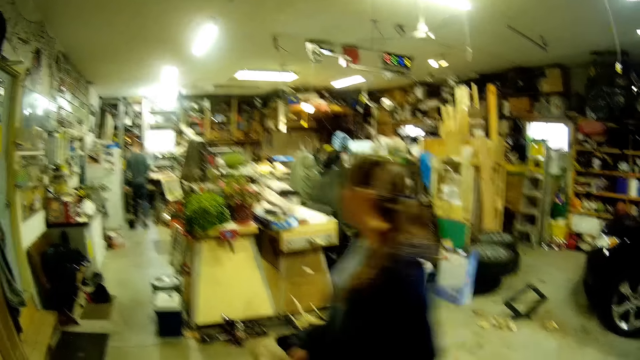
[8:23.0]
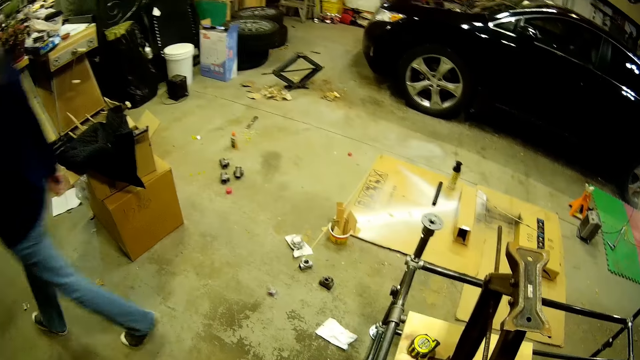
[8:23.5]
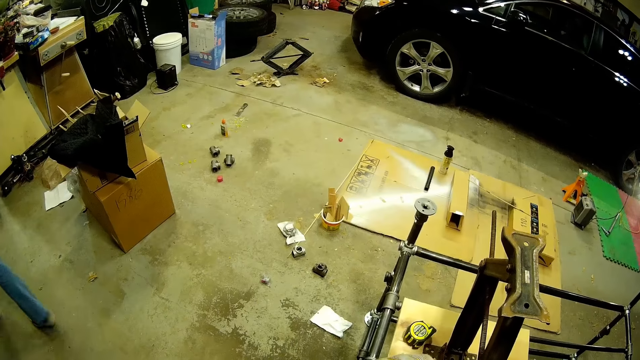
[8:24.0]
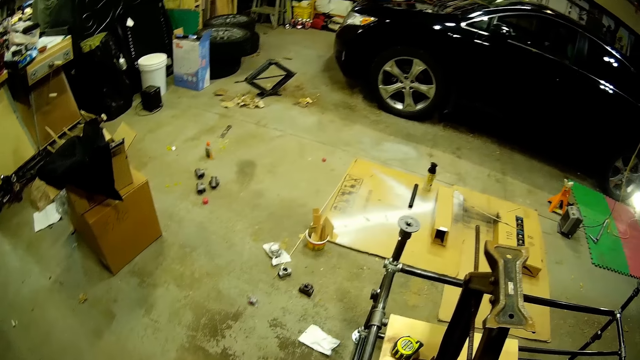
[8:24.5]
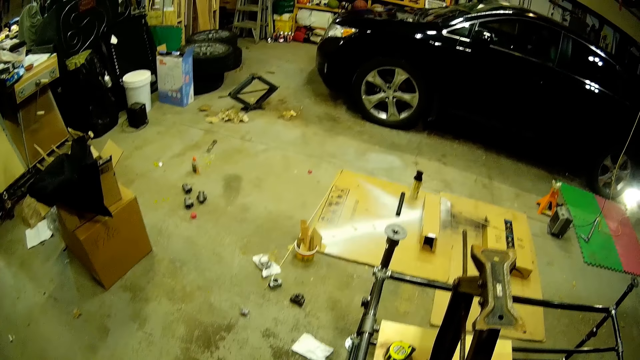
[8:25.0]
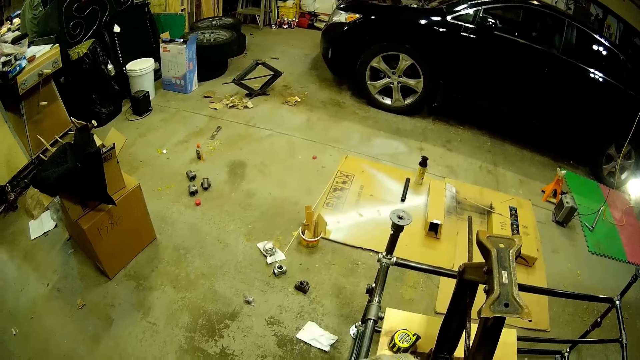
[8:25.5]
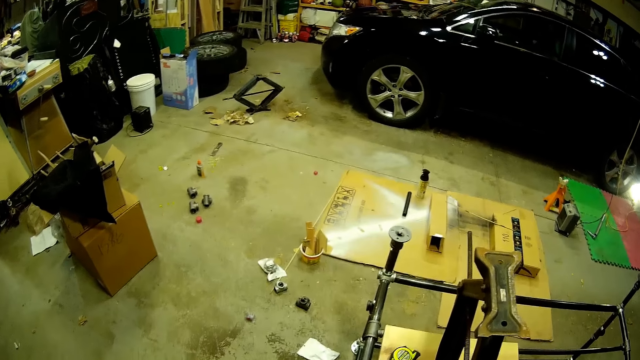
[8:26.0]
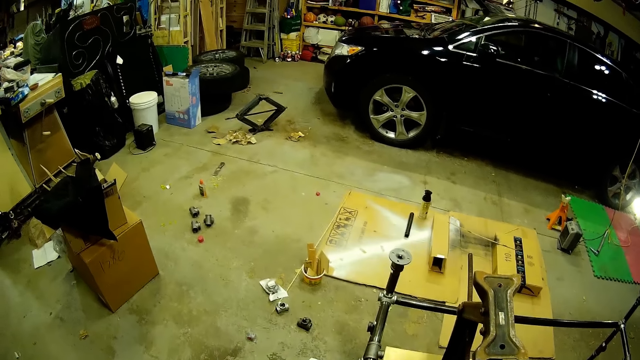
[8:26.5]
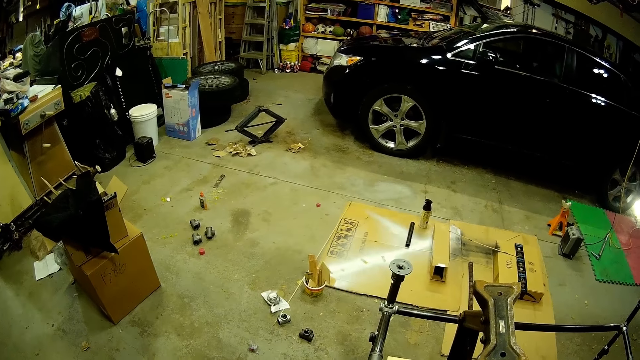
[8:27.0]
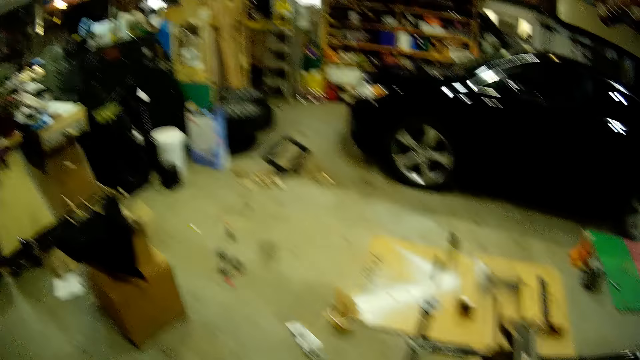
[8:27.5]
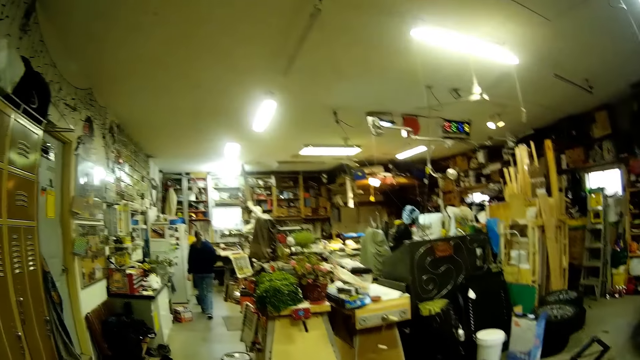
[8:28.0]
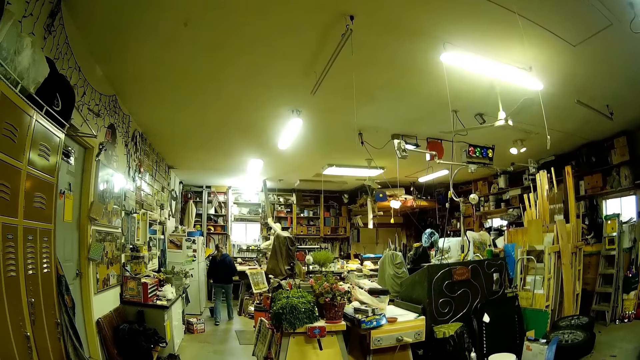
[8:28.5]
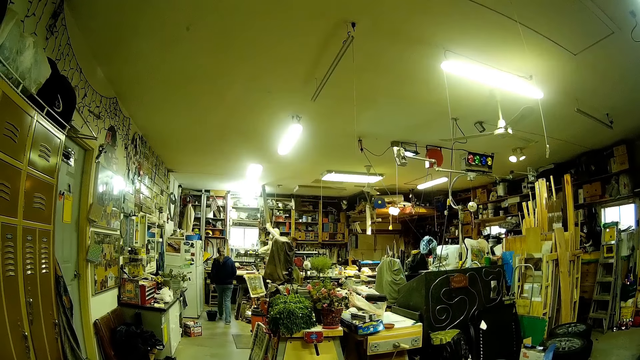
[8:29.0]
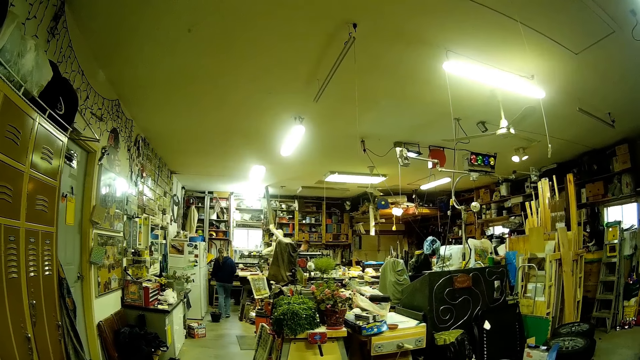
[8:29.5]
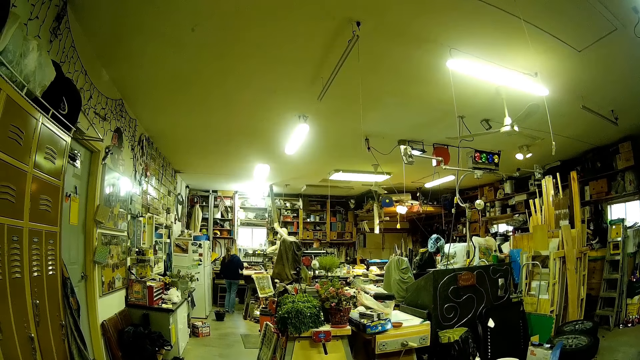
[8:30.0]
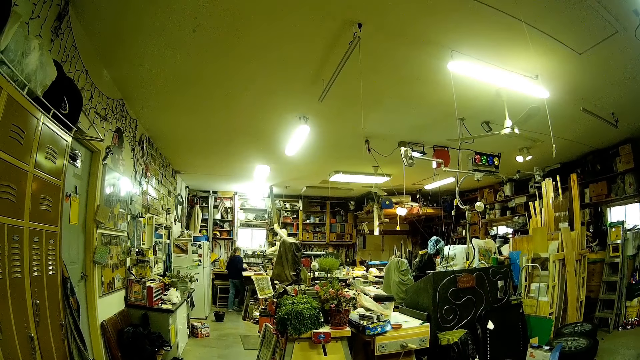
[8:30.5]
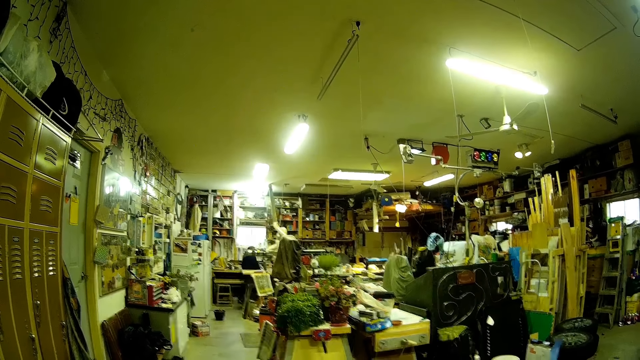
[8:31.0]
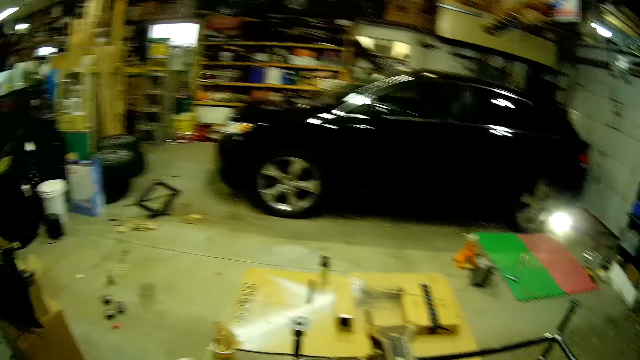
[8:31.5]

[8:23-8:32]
The camera wearer looks around.

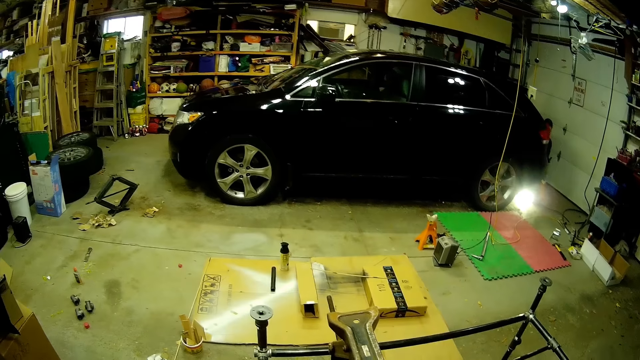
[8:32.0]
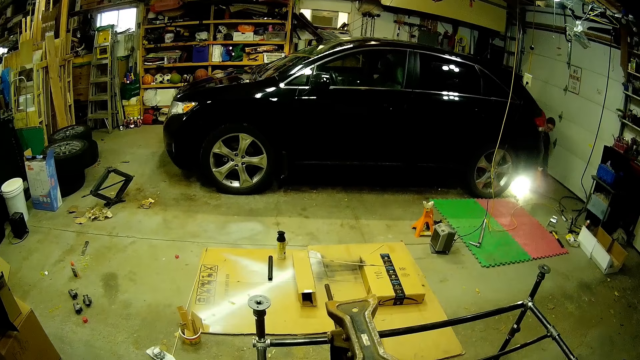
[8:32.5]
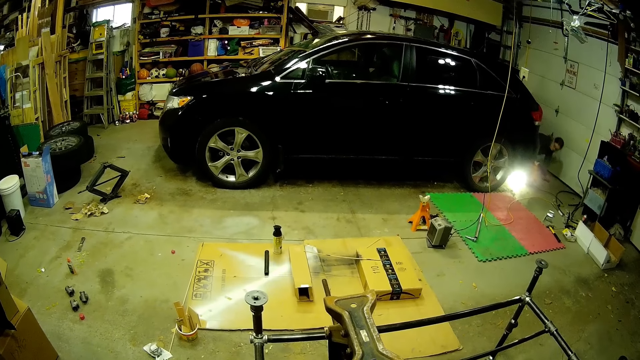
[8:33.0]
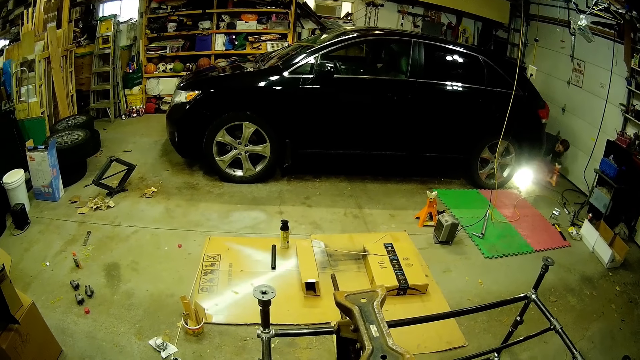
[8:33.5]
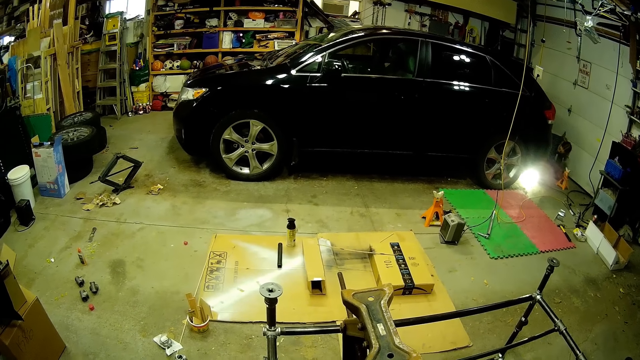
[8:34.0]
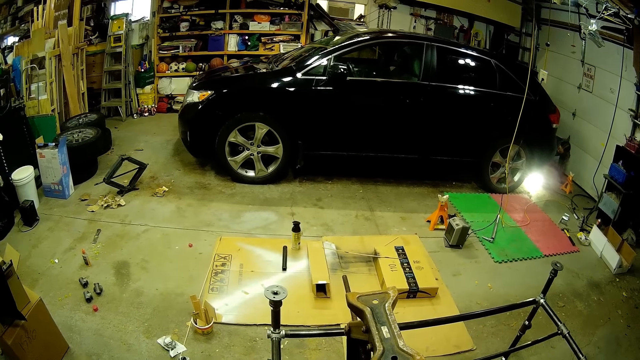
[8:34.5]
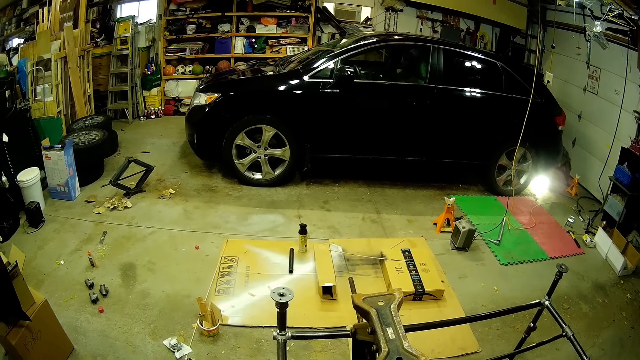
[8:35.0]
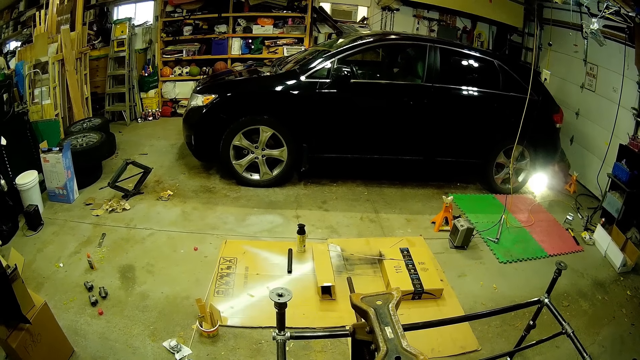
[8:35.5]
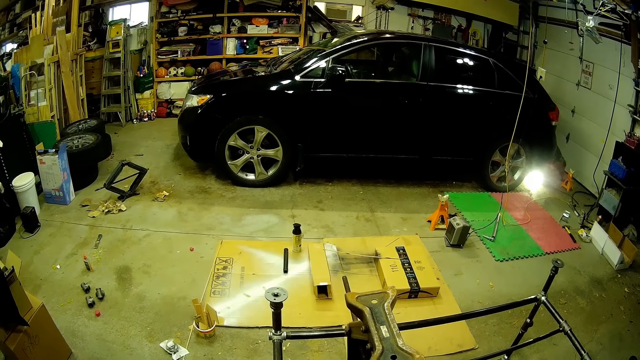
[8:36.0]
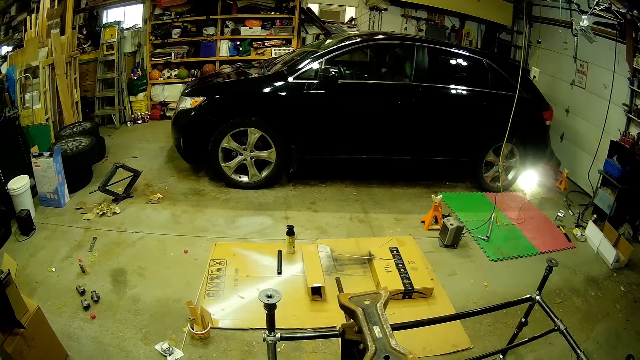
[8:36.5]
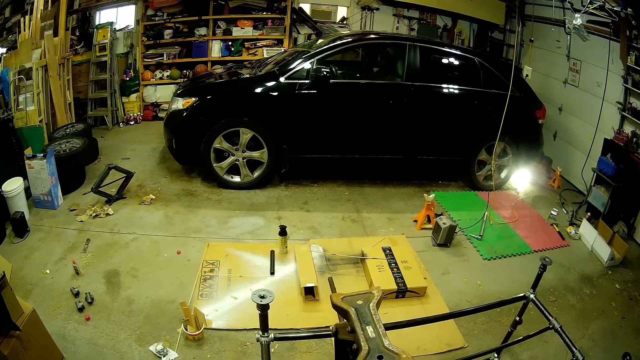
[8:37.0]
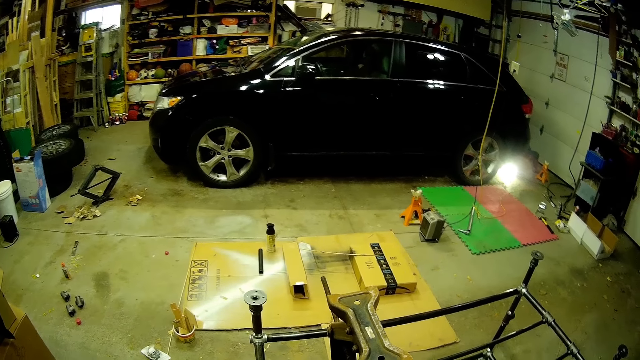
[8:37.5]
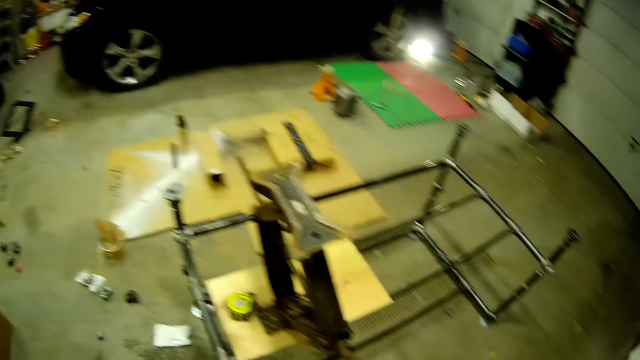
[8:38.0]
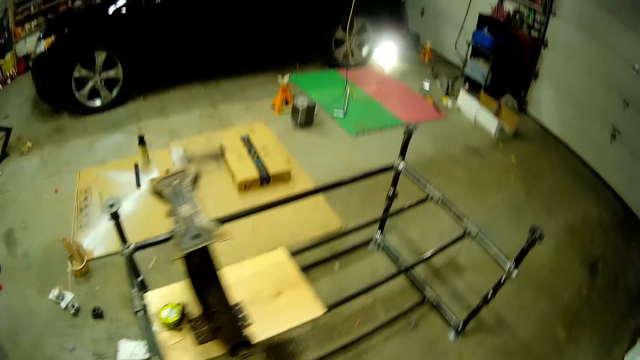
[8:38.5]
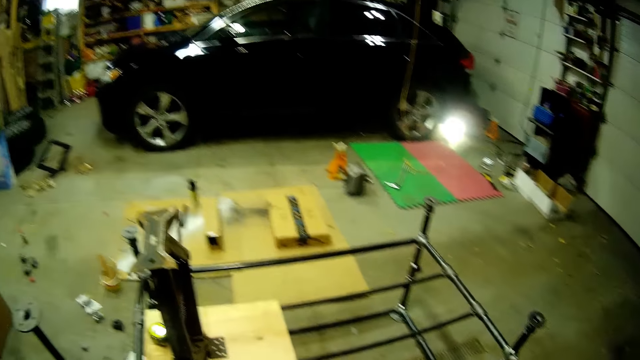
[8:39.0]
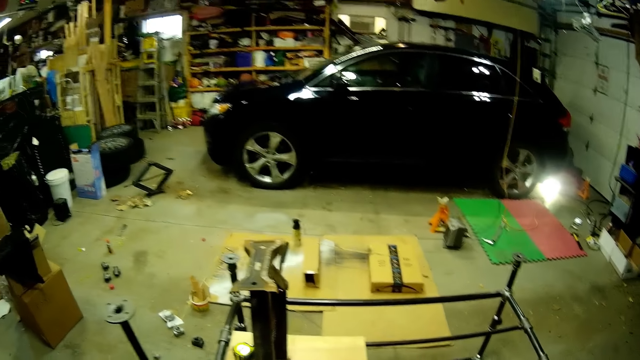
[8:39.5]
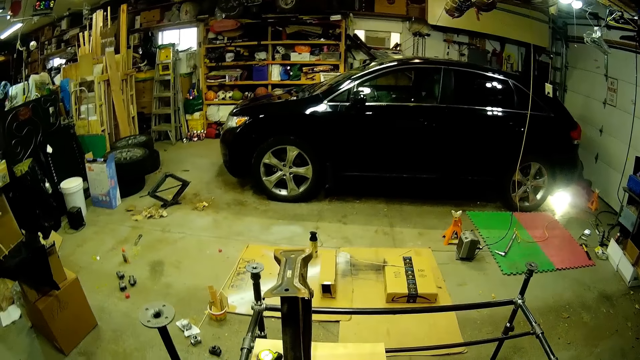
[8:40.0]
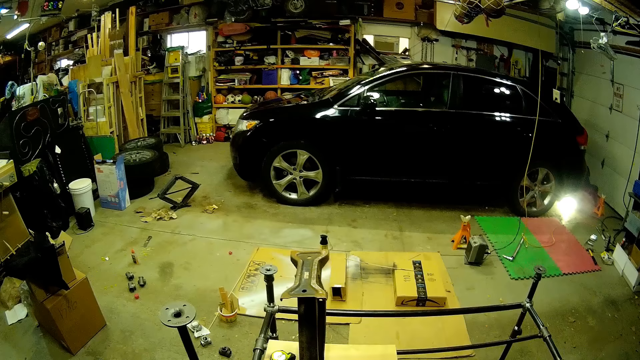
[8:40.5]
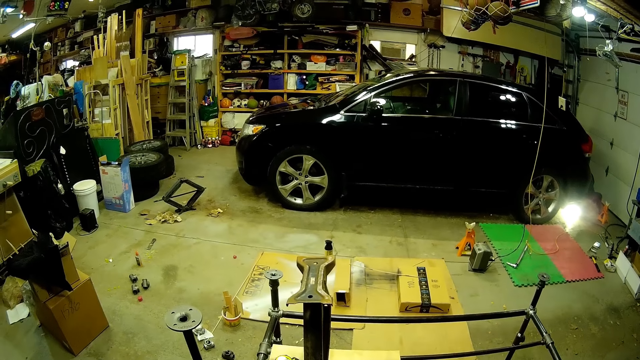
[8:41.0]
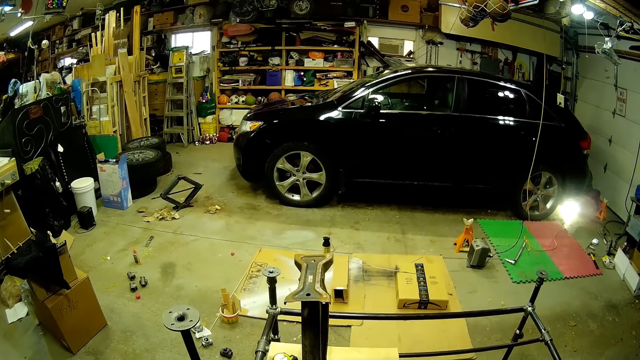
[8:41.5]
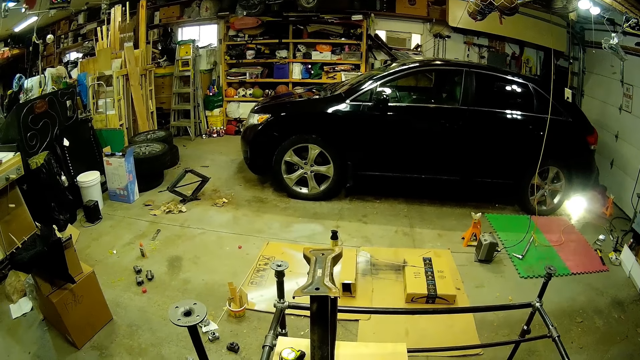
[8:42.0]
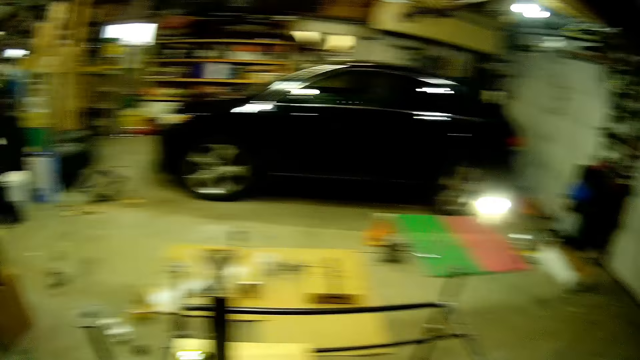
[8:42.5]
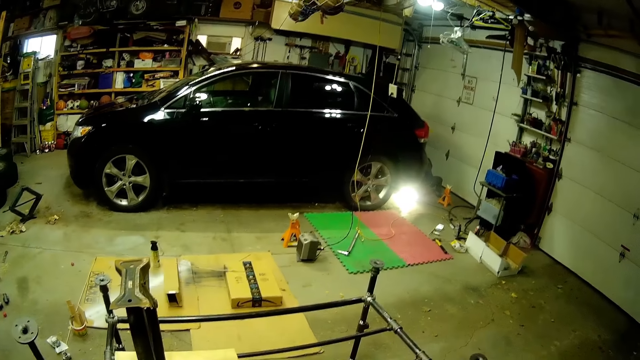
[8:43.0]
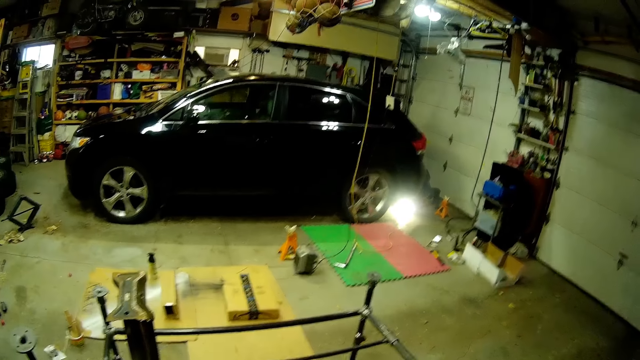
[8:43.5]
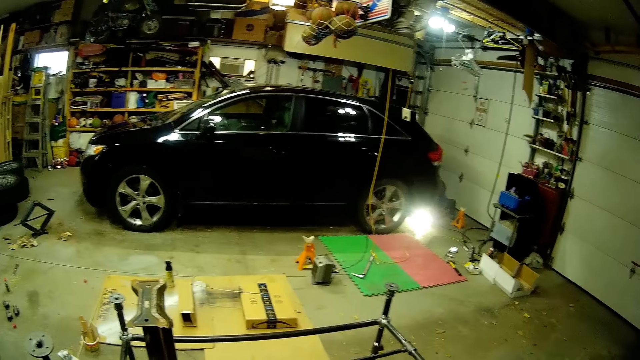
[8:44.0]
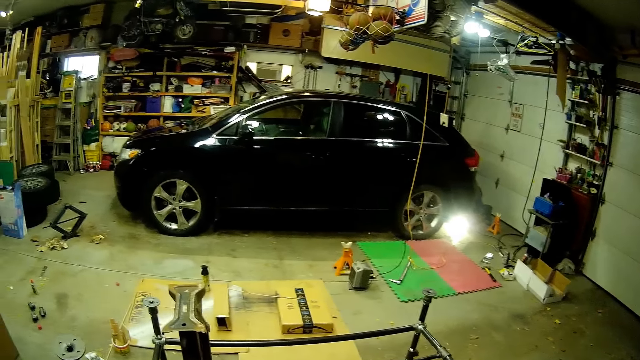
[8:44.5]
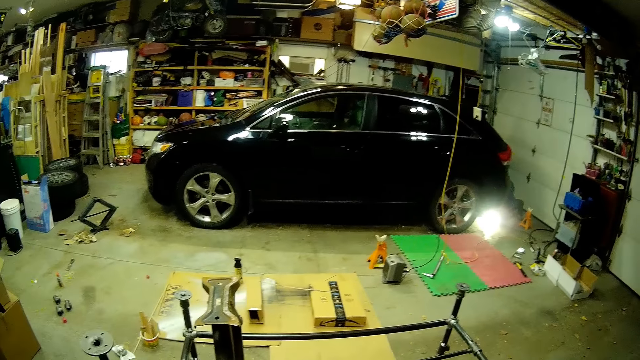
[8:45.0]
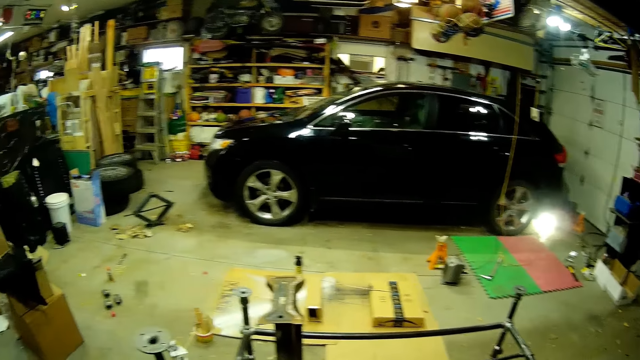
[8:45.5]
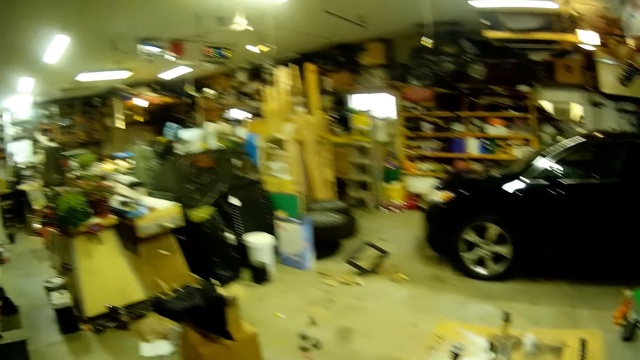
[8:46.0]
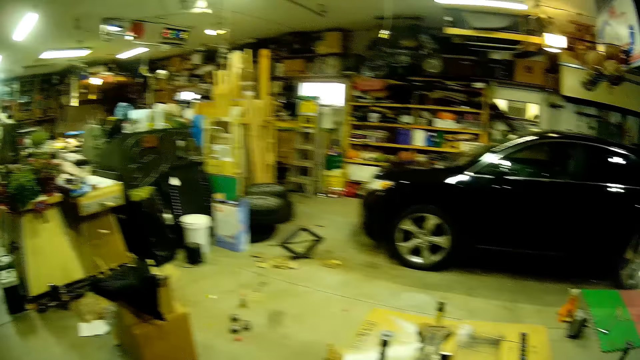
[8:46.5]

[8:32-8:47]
A woman adjusts a car stand with her right hand. The woman checks under the car. The camera wearer looks around the workshop.
